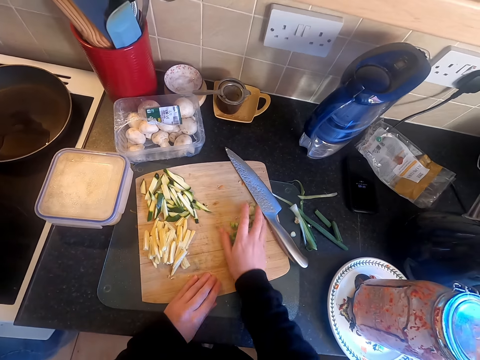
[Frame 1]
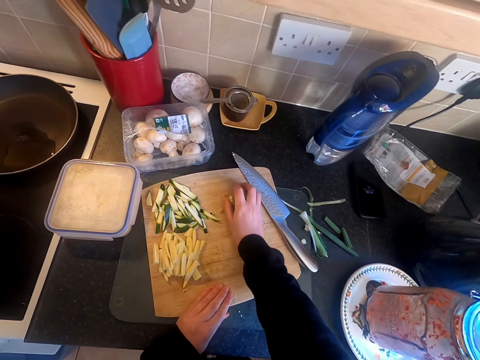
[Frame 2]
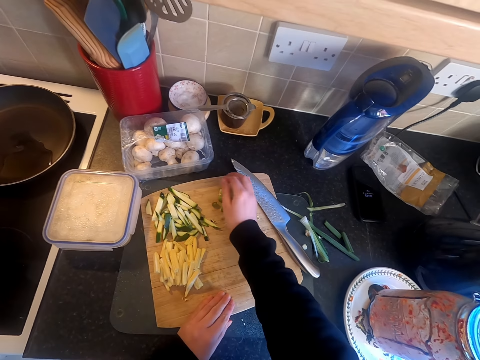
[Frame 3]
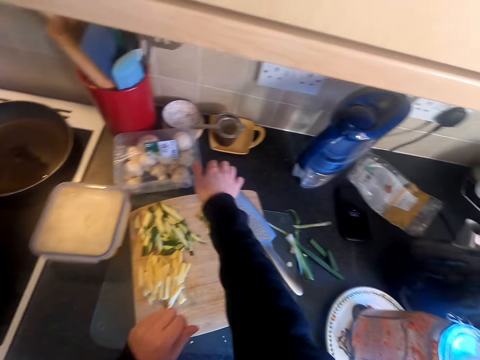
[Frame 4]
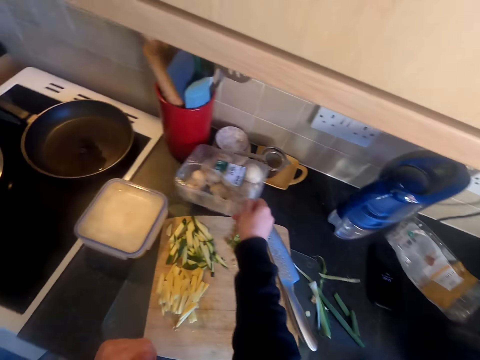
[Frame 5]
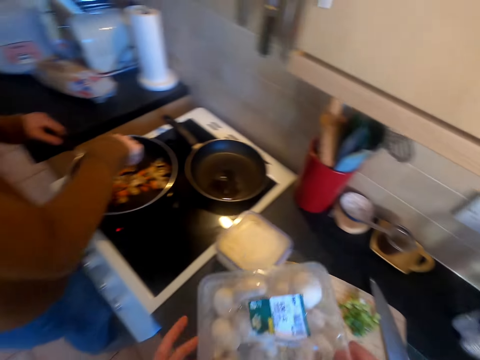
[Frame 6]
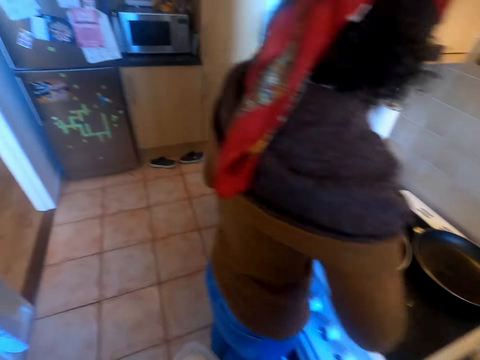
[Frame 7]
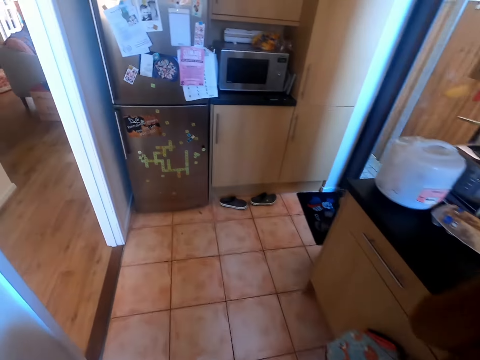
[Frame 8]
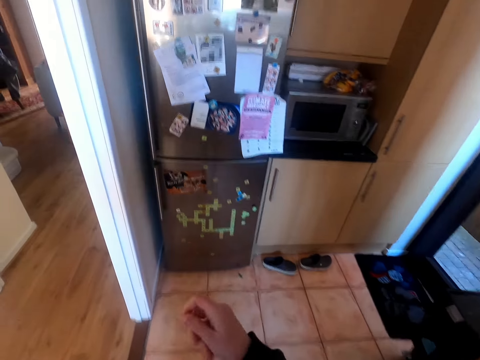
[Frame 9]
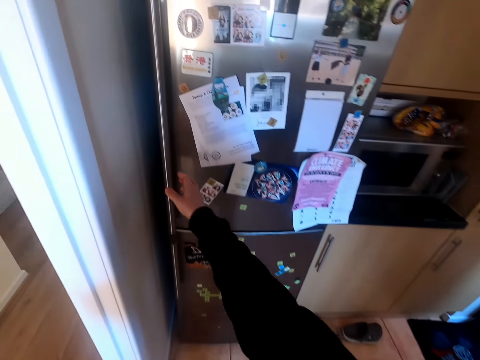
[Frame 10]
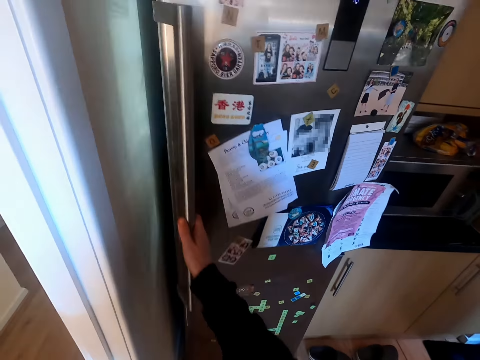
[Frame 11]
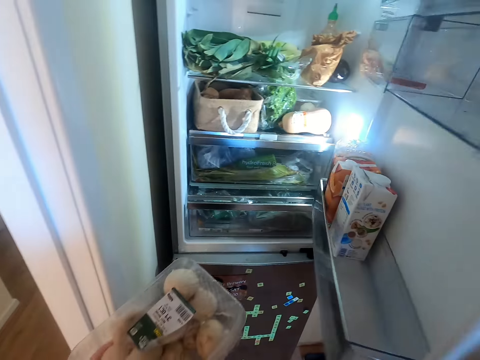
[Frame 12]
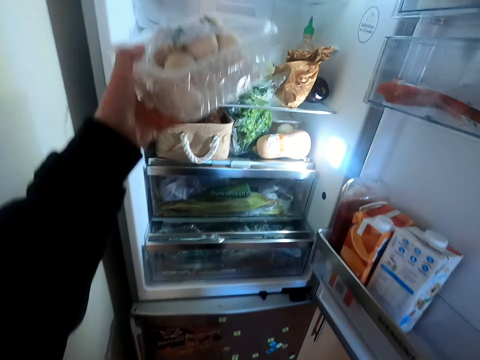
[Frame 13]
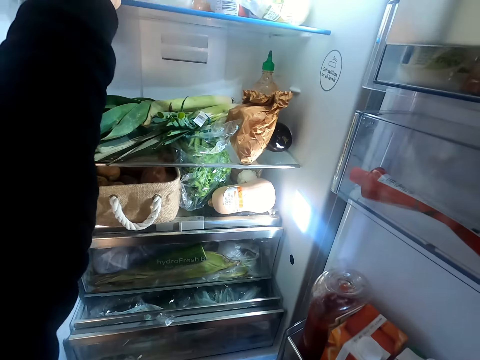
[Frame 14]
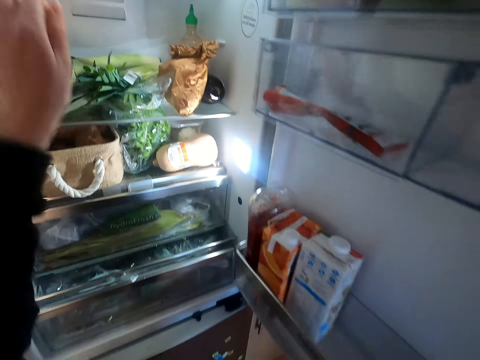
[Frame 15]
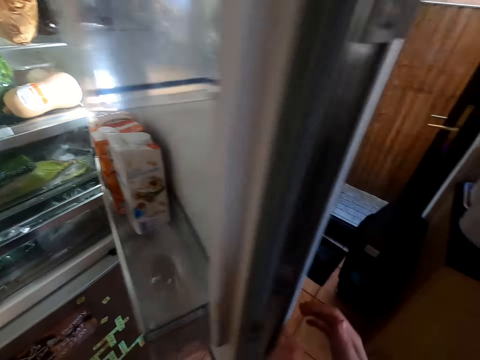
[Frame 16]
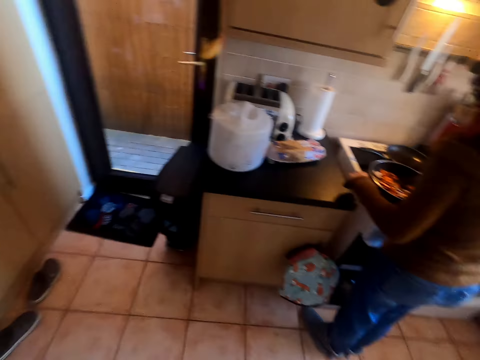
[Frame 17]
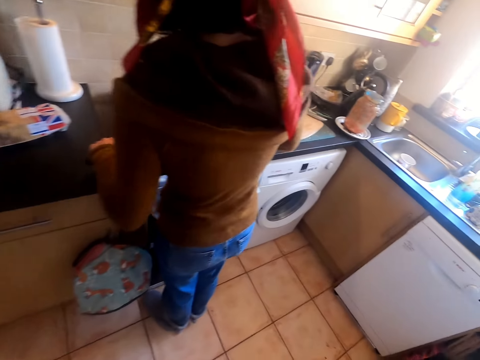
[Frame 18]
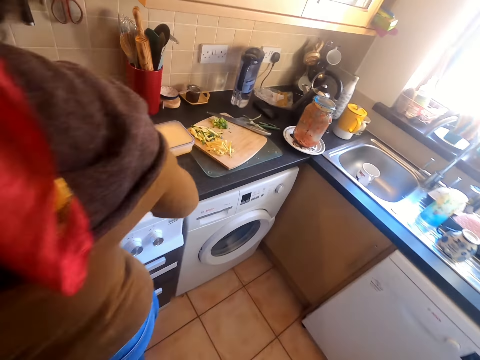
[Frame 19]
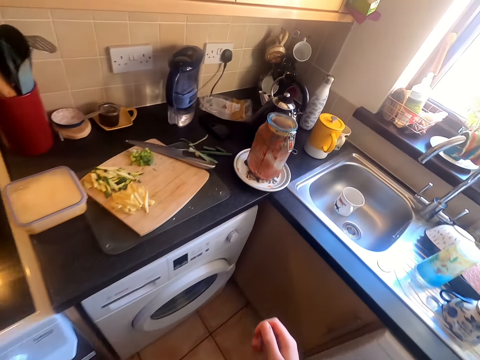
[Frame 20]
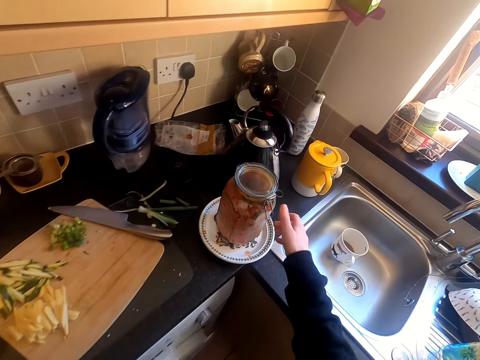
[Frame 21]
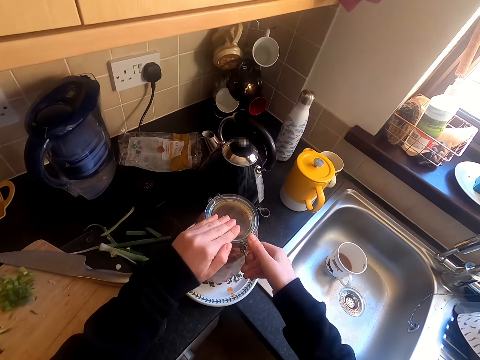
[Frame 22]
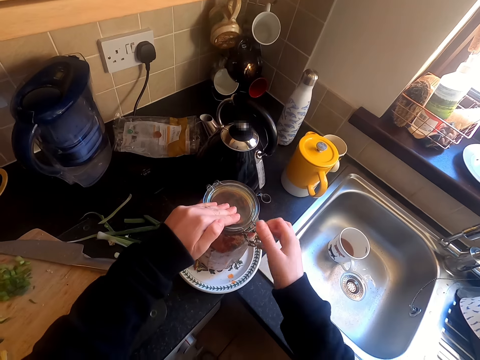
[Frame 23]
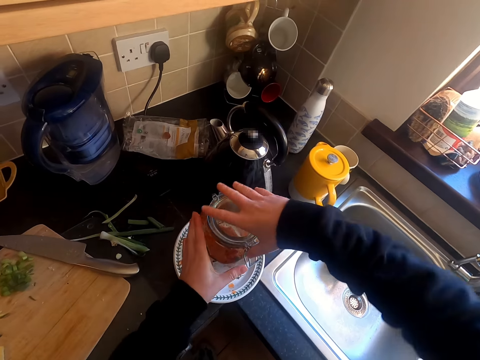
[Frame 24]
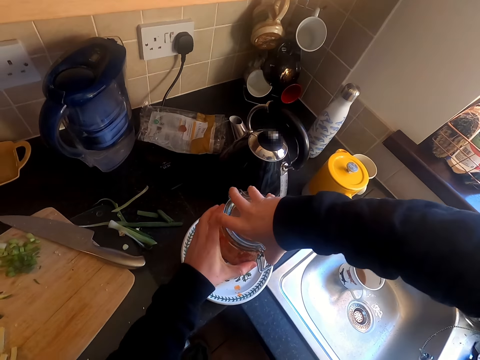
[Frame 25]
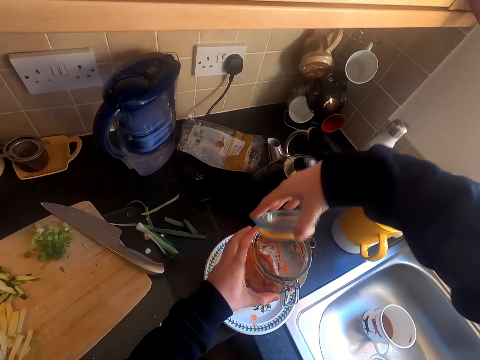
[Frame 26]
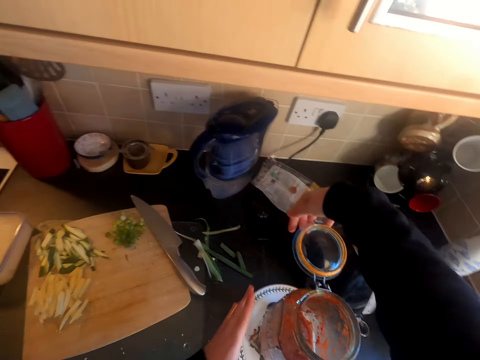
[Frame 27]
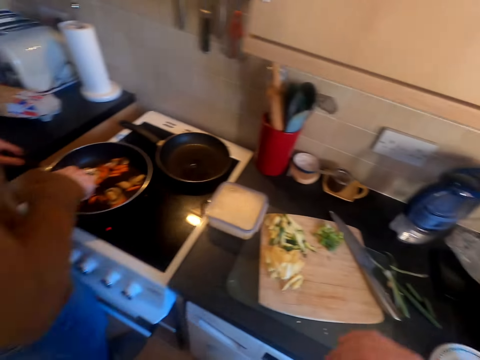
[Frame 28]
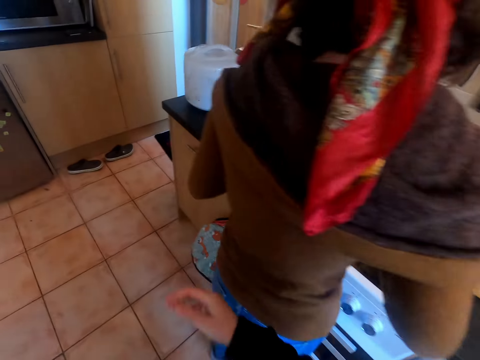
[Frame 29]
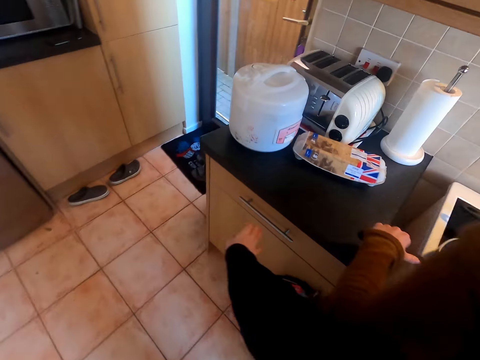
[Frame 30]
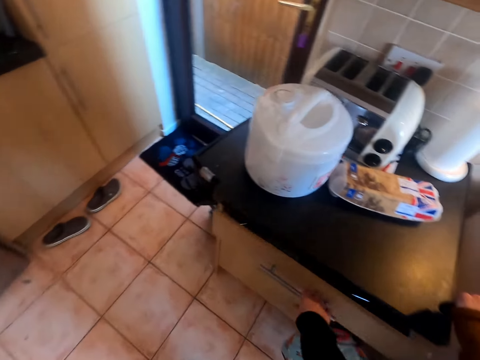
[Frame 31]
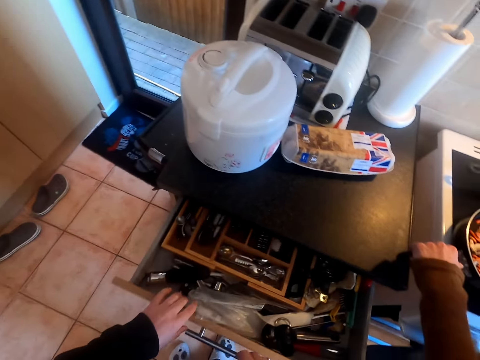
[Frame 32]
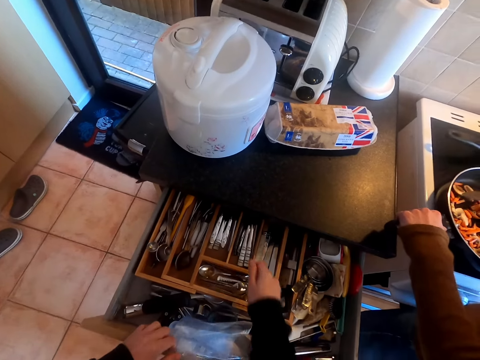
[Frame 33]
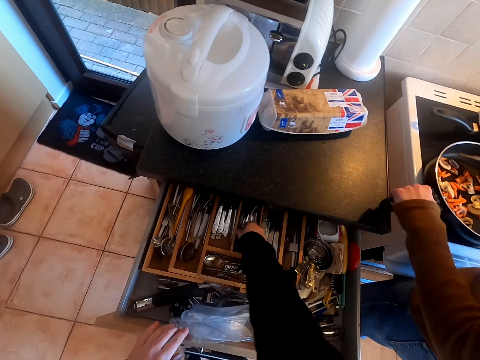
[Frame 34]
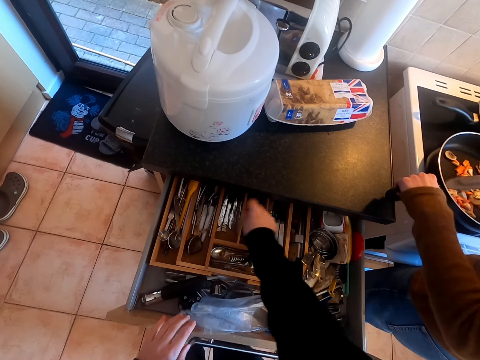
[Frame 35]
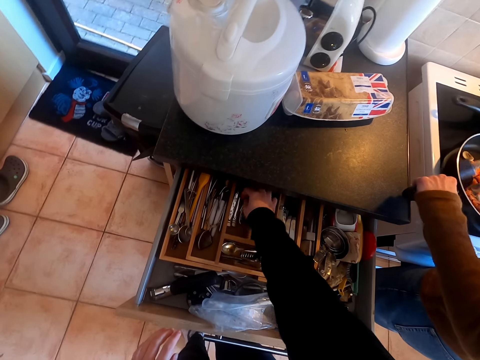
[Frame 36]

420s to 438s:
The camera wearer moves something. They pick up the onion. They assemble the onion together. They pick up the garlic in a container. They walk around. They open the fridge. They put the garlic in the fridge. They close the fridge. They walk around. A woman cooks the food and stirs the food with a stirring stick. The camera wearer walks around. They open the glass jar. They walk around. They open the drawer.

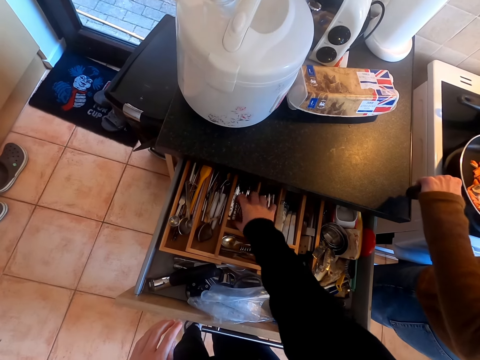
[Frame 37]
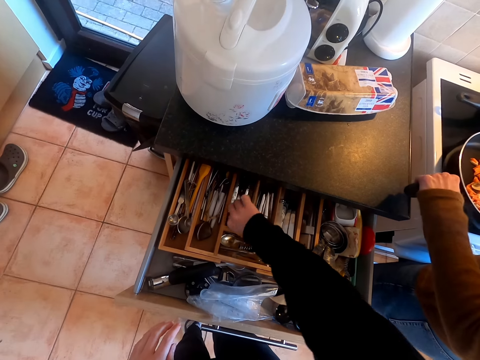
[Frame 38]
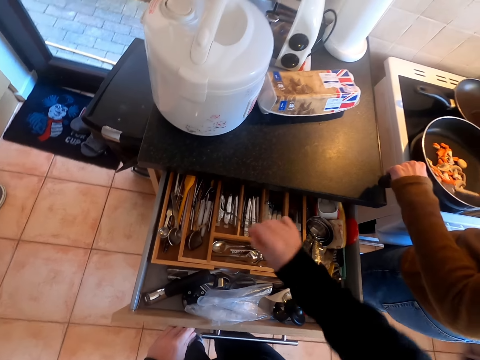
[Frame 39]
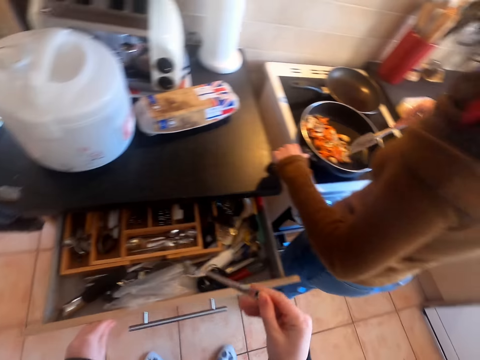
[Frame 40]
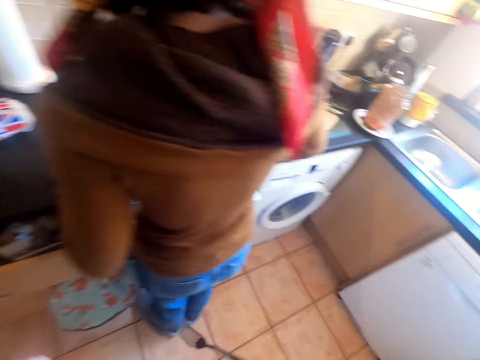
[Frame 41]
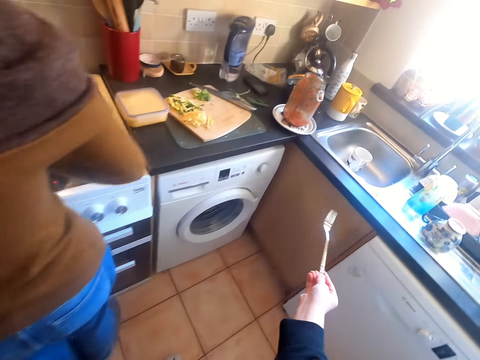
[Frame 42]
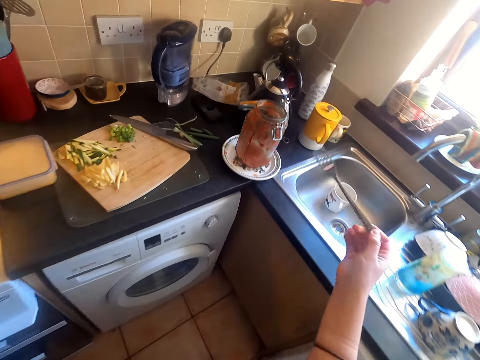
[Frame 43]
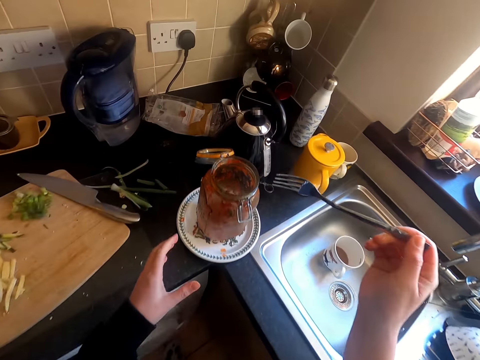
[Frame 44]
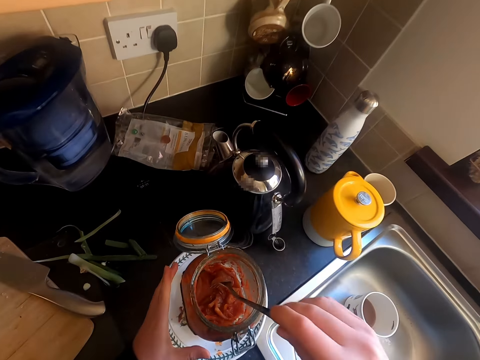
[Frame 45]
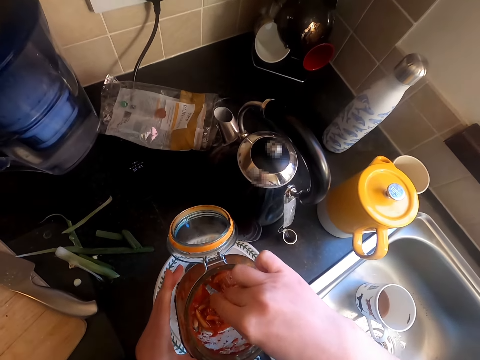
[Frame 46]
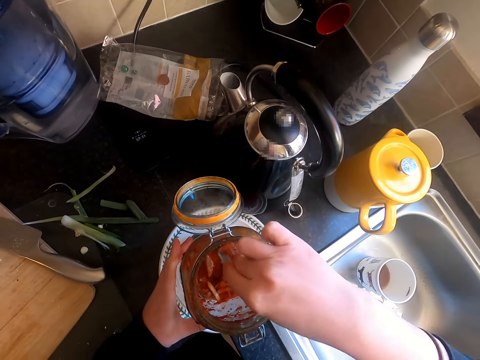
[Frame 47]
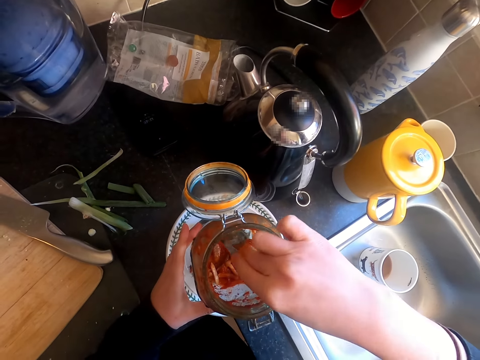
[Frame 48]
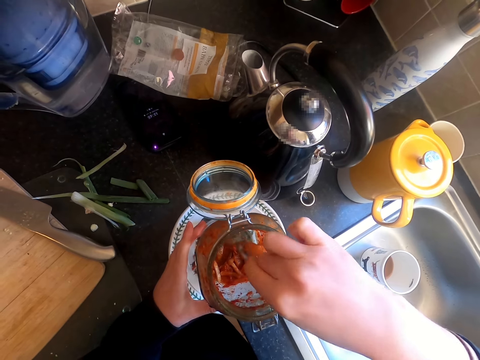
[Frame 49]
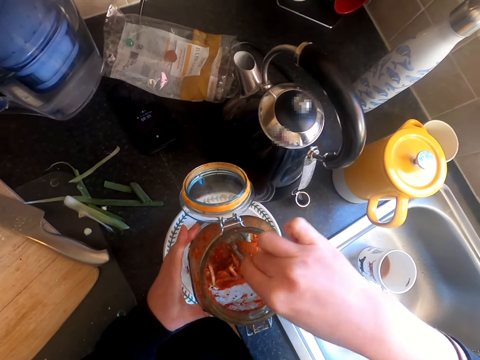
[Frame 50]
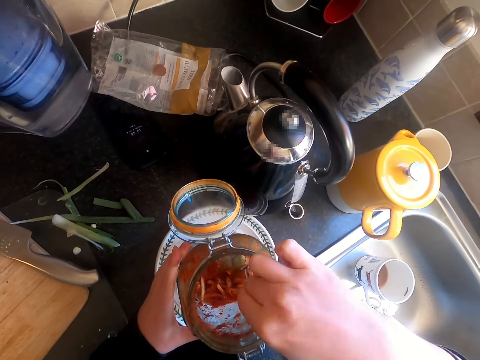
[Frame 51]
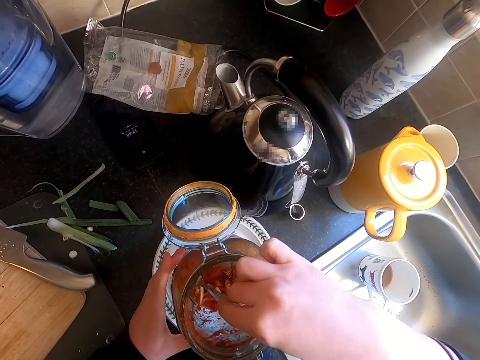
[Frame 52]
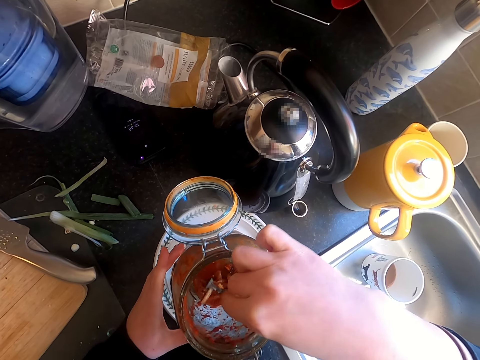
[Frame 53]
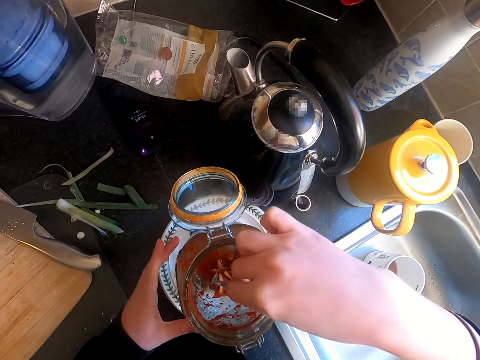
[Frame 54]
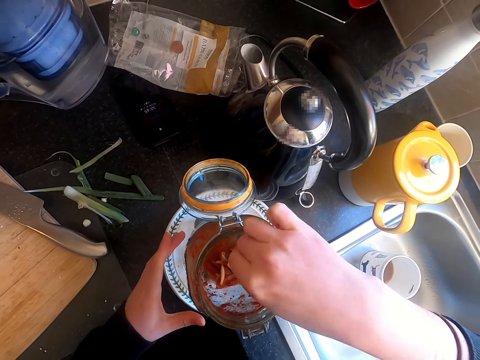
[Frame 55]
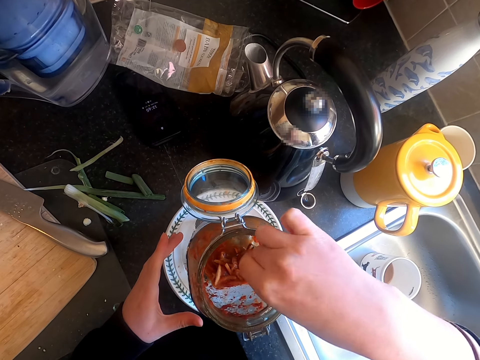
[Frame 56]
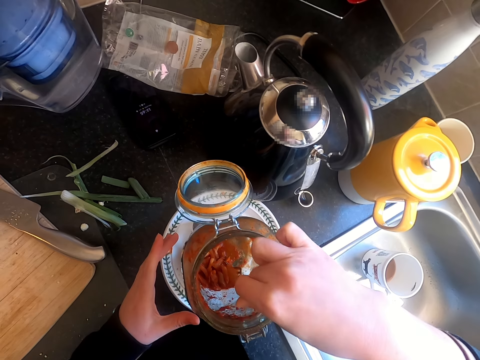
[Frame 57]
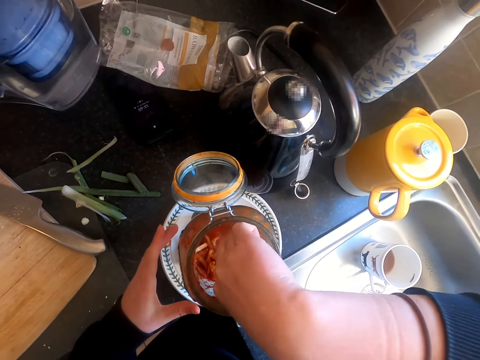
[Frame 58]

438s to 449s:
The camera wearer picks up a spoon or fork from the drawer. They close the drawer. They walk around. They stir something in the jar with the fork. They scoop something.
